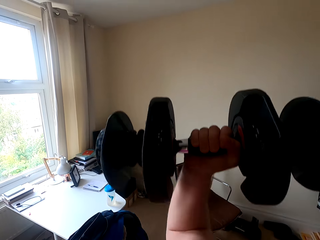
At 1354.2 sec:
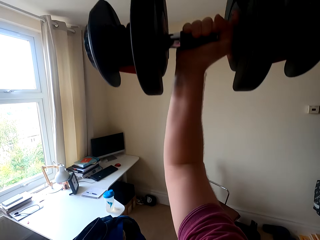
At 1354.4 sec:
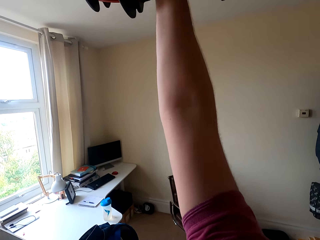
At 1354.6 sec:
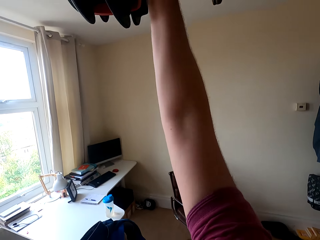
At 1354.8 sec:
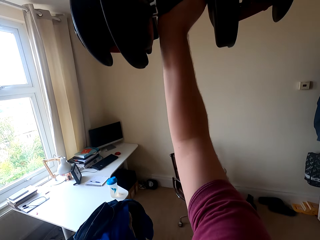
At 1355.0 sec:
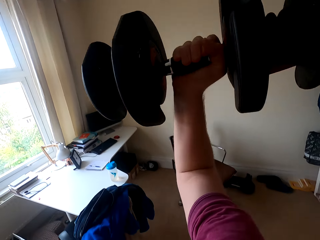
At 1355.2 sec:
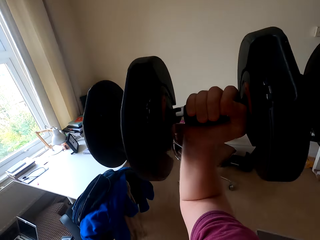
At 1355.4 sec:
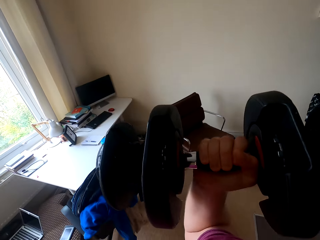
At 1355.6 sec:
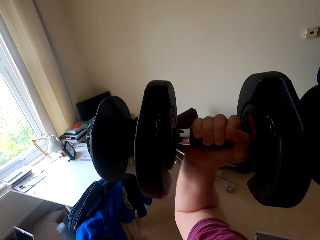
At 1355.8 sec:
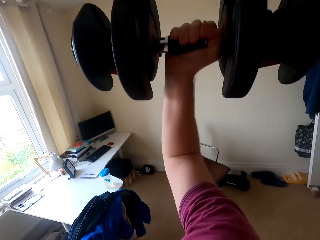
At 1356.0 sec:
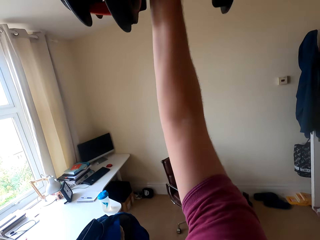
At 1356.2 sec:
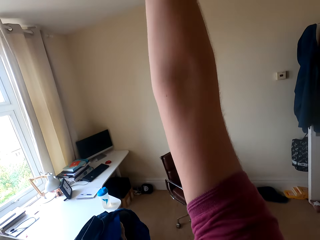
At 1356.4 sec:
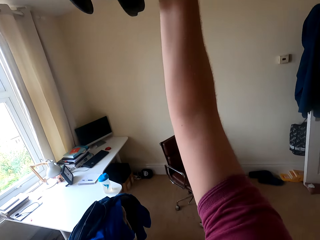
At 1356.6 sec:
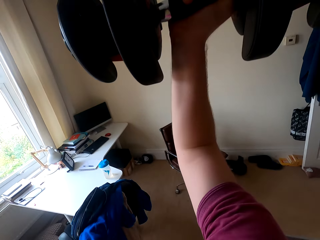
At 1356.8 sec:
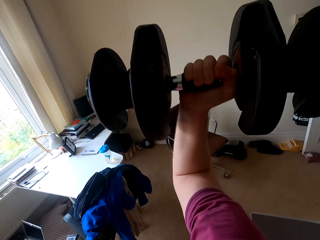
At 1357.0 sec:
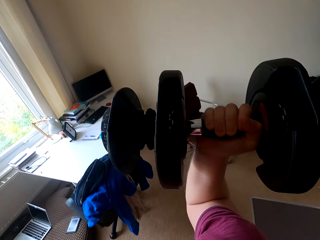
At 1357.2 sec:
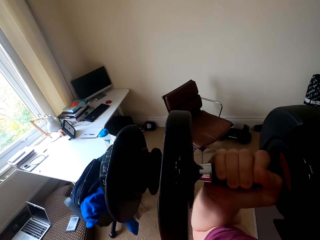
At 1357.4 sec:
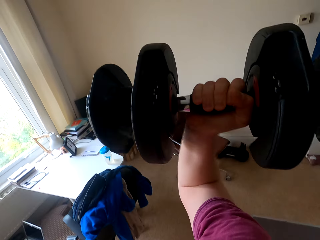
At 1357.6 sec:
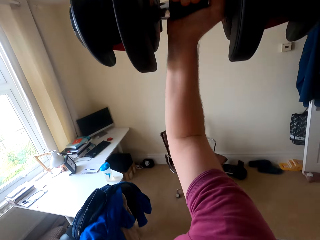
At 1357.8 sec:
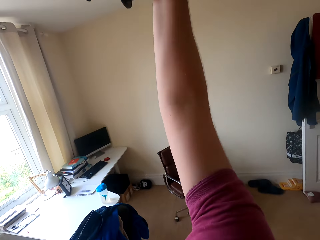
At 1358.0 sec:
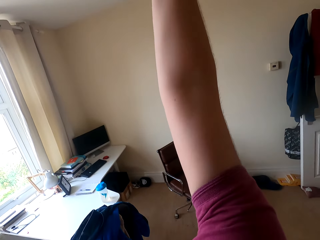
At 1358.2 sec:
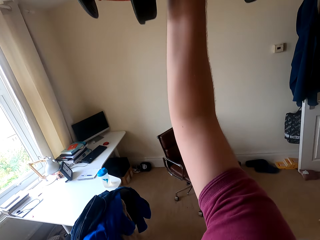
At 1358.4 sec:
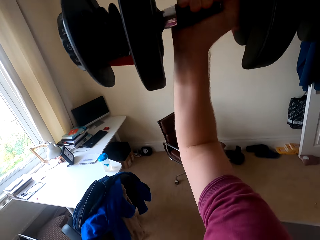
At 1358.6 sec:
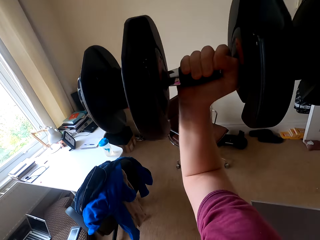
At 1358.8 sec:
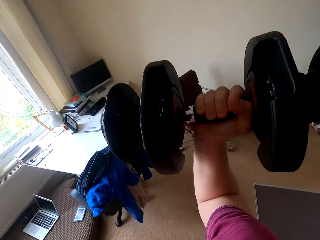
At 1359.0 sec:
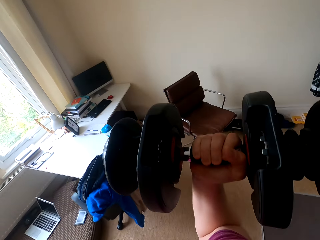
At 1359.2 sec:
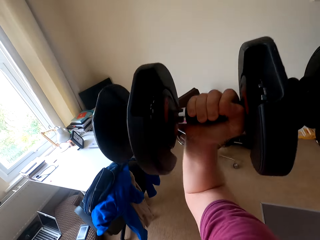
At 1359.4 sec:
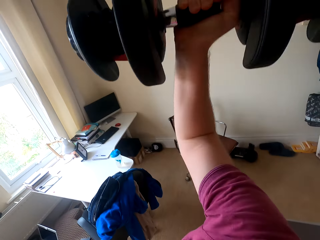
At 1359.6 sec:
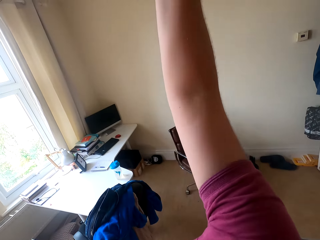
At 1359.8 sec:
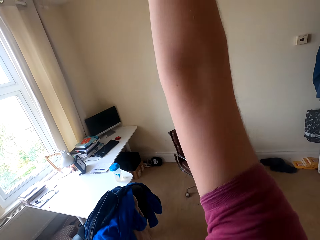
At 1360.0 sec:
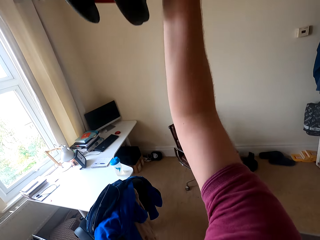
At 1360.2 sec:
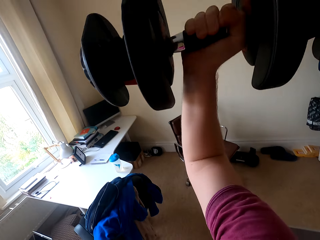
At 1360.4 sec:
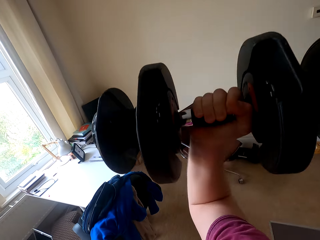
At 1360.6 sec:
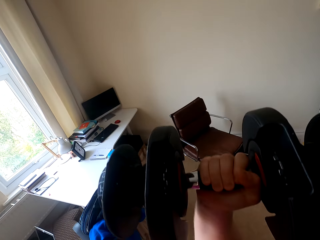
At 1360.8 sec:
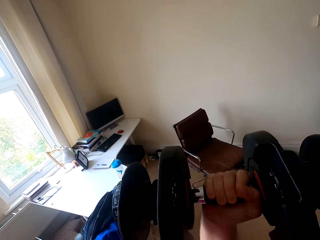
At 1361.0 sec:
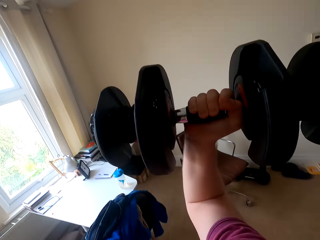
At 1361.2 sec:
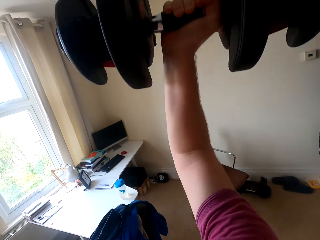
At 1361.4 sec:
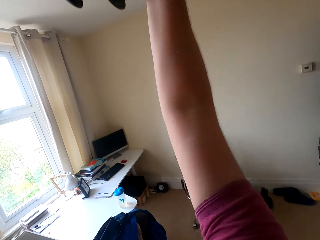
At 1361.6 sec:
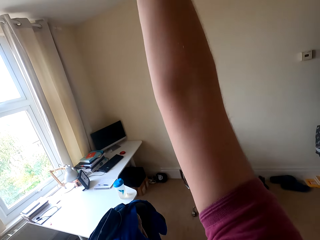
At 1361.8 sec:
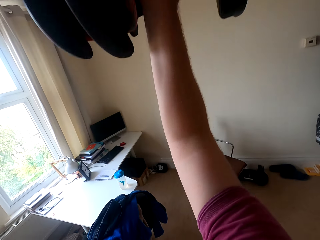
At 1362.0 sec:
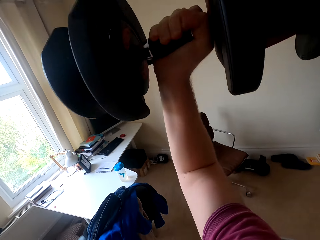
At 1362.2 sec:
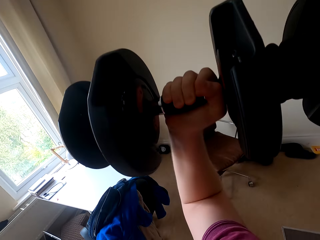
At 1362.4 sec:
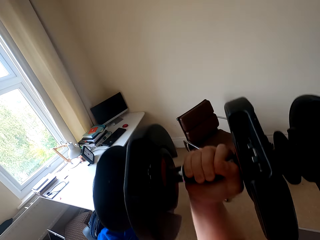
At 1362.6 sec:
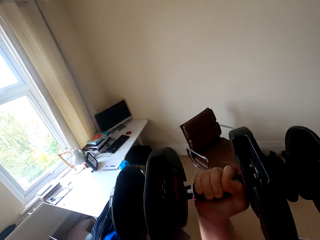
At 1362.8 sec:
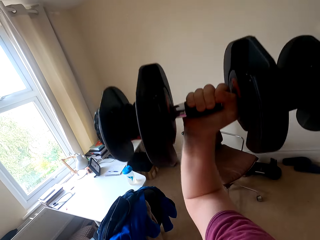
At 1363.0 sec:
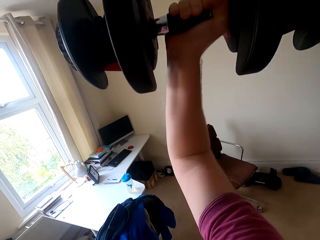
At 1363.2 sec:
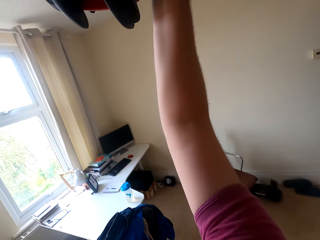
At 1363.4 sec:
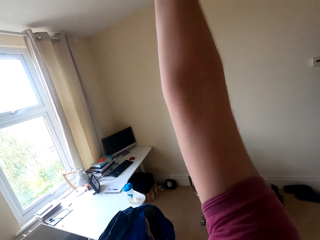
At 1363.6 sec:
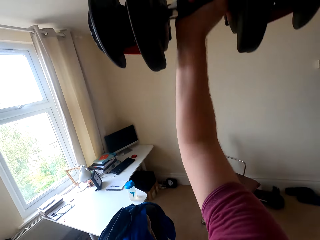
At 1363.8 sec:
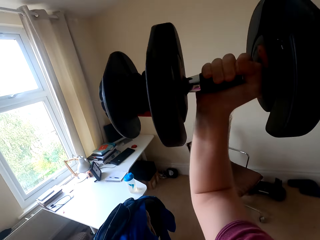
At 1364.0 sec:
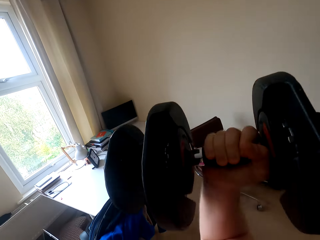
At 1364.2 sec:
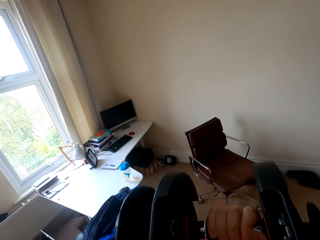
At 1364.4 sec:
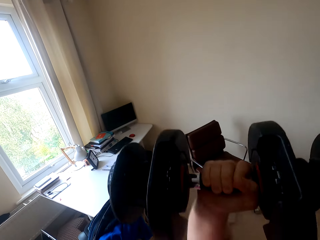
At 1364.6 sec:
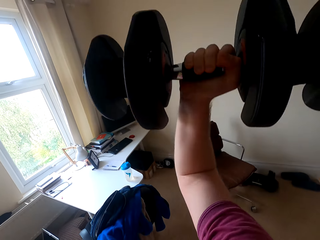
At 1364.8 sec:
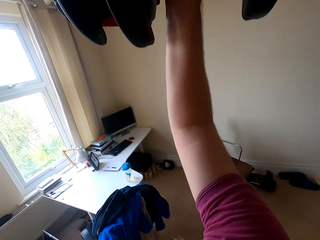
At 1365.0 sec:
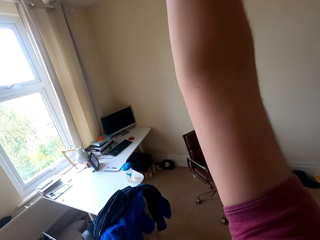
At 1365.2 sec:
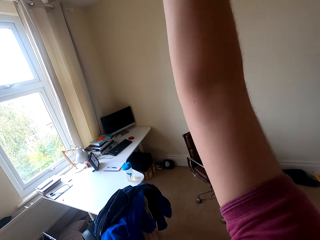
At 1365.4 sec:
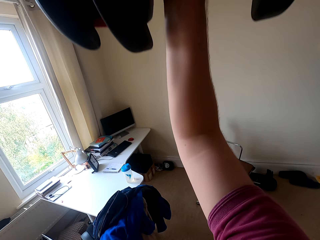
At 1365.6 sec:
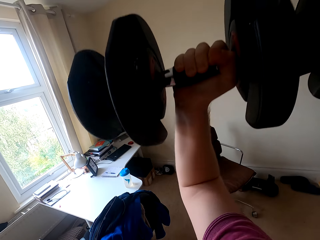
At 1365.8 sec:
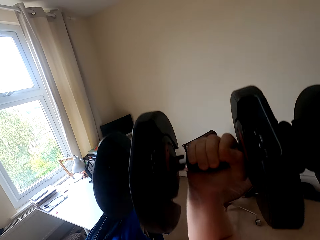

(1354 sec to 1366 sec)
The camera wearer lifts a dumbbell with the right hand. They move the right hand and lift the dumbbell. They move the right hand and lift the dumbbell.

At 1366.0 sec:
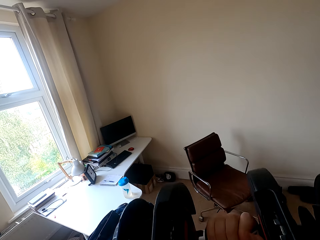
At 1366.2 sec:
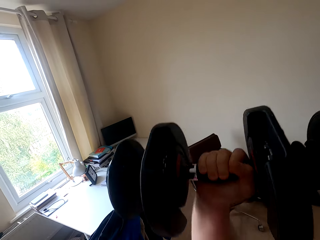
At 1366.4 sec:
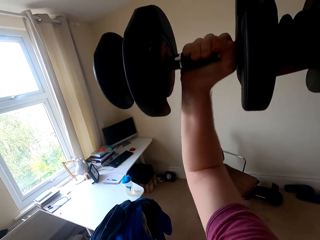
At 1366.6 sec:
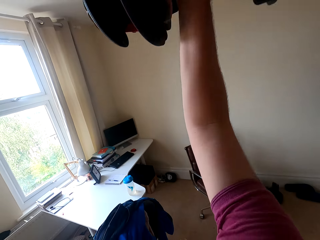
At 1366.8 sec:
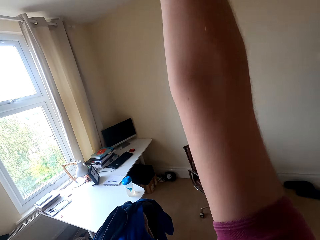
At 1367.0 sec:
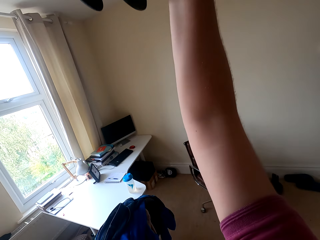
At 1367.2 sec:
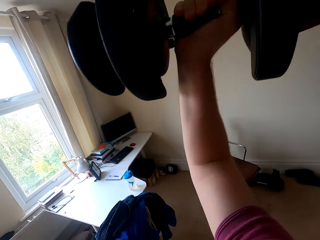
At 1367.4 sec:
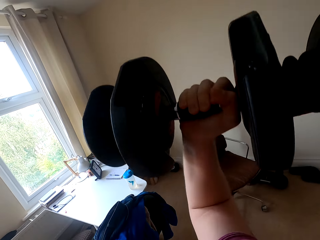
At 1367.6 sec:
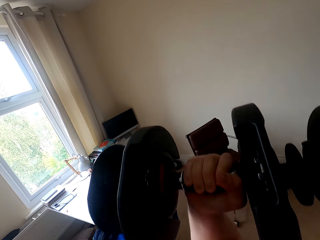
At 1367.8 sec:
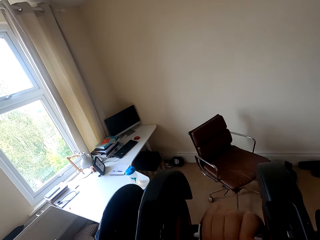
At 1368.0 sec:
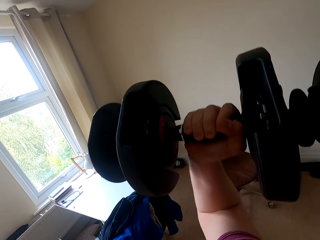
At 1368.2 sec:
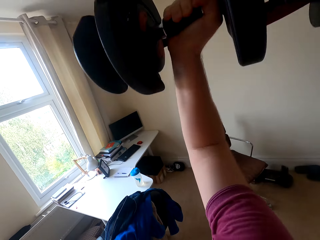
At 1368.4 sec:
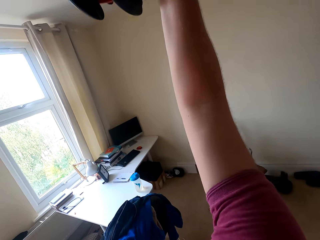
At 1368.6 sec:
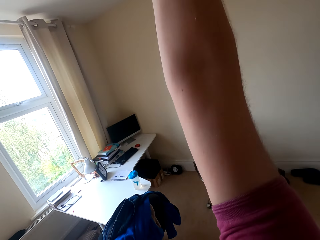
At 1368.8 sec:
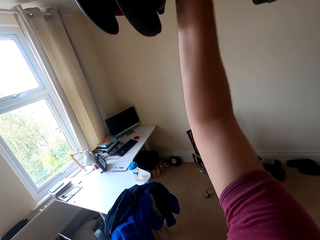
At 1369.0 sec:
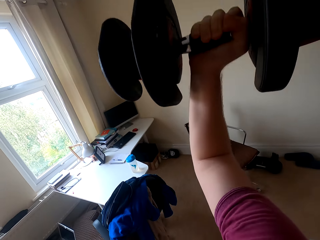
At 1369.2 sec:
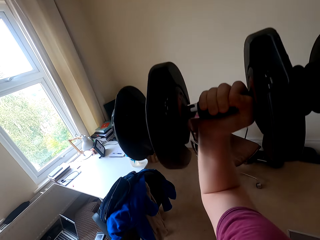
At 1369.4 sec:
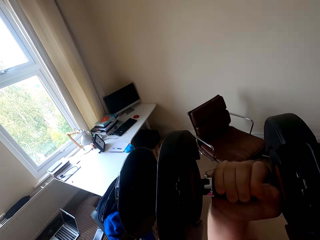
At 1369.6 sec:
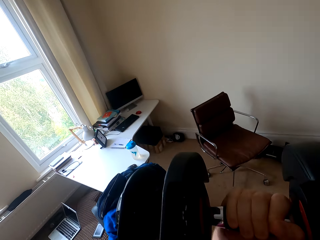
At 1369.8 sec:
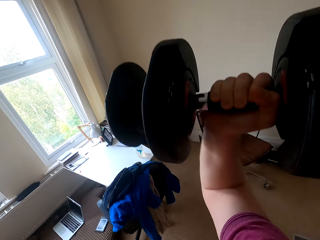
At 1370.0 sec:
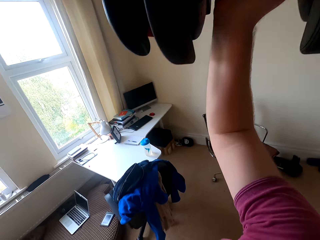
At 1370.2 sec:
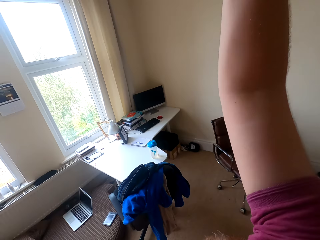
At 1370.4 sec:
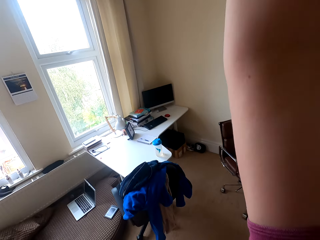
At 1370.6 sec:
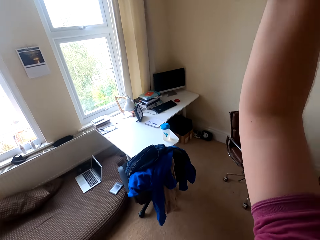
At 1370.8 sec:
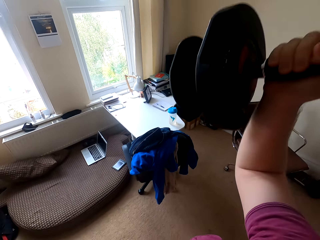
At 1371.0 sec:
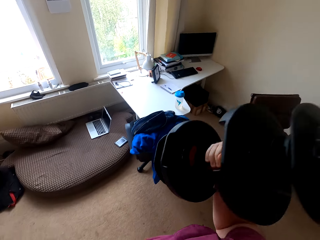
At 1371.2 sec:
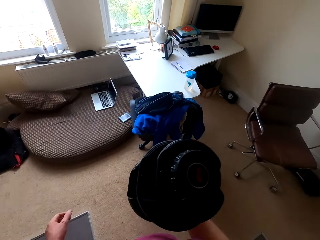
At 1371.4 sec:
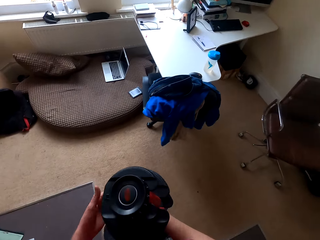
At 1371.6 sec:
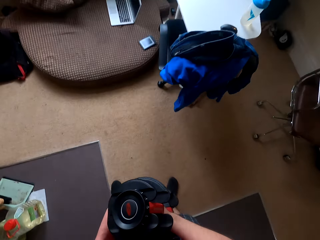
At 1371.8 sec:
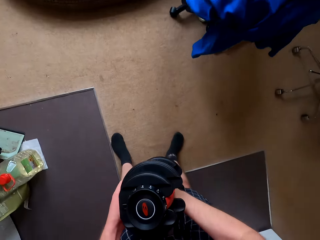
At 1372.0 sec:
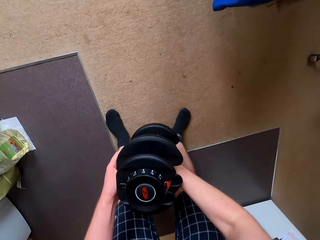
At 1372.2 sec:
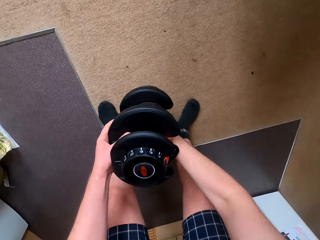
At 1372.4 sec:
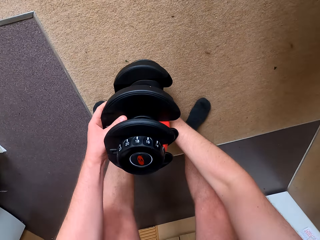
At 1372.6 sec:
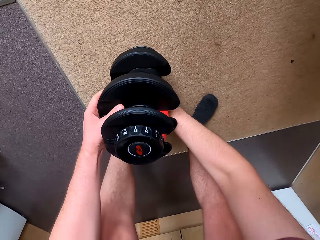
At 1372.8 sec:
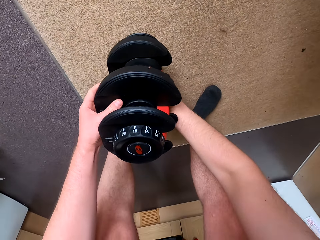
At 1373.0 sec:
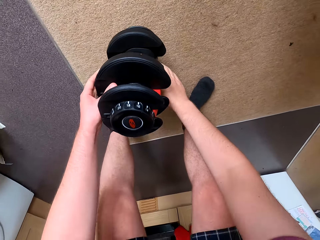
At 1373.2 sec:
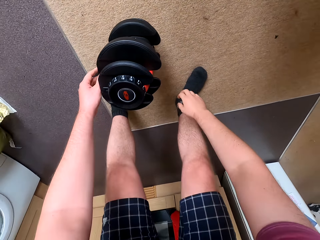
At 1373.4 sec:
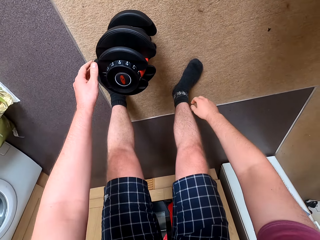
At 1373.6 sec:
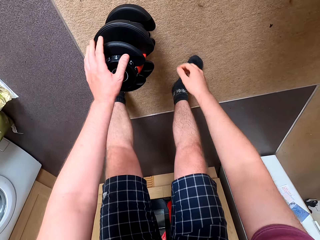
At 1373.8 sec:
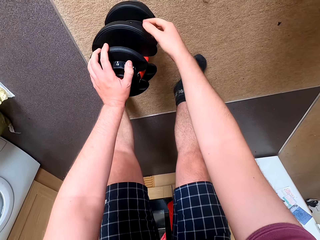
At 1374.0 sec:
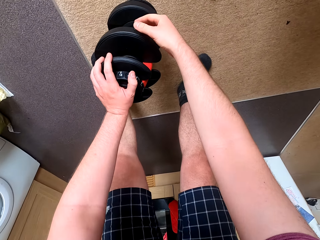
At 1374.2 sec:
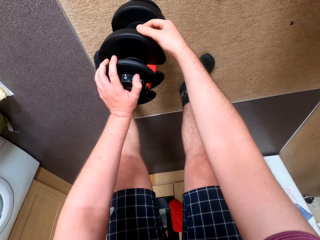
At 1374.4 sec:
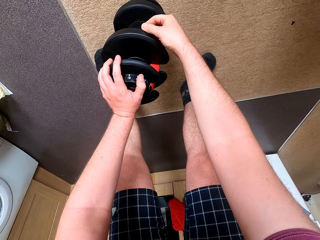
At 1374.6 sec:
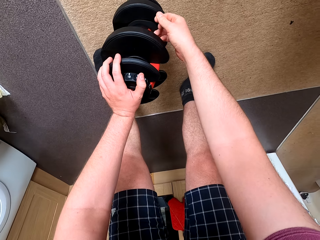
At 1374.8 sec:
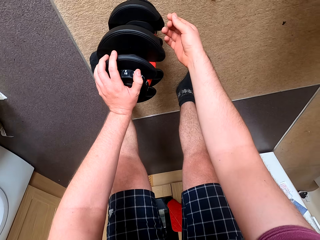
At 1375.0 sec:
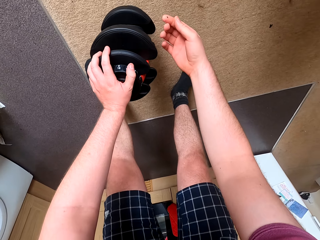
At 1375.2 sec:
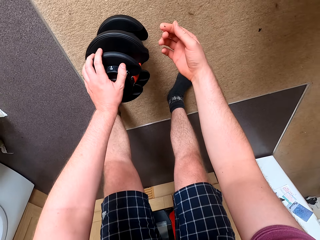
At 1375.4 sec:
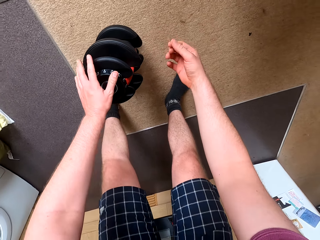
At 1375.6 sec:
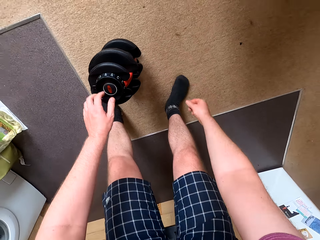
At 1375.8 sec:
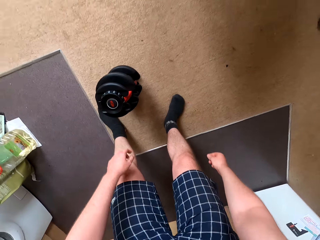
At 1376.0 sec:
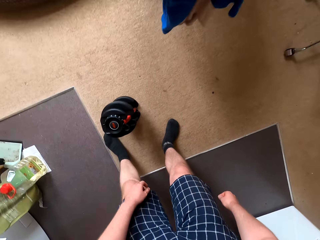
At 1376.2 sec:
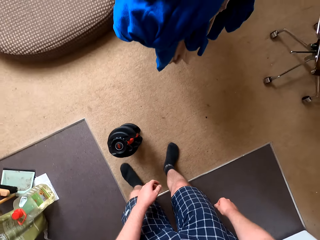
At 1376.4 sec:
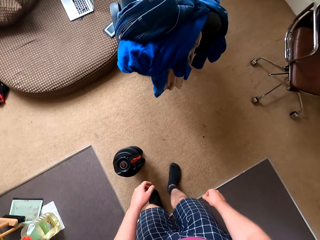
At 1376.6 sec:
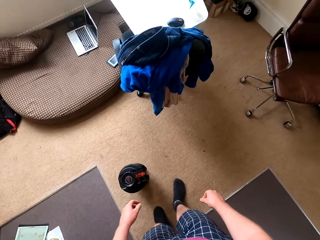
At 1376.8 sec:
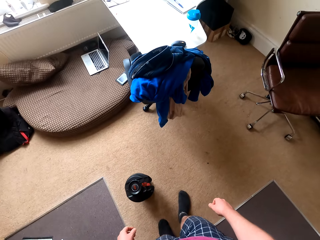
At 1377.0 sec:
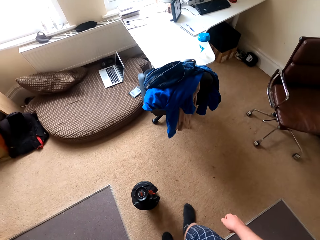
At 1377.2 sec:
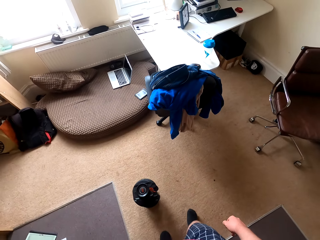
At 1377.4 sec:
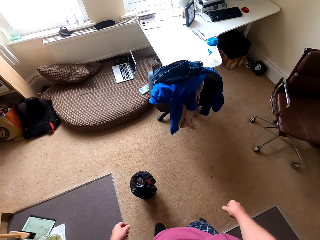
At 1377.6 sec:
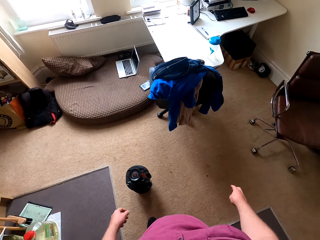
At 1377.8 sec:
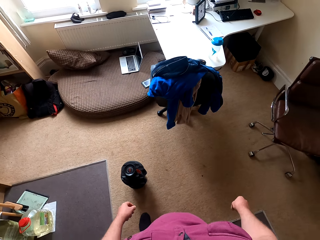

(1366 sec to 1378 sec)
The camera wearer moves the right hand and lifts the dumbbell. They move the right hand and lift the dumbbell. They move the right hand and lift the dumbbell. They move the right hand, hold the dumbbell with both hands, move the dumbbell, and place the dumbbell on the floor. They move both hands, hold the dumbbell with both hands, move the right hand, lift the right hand, move both hands, and make a step.
